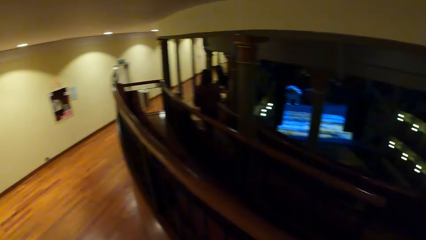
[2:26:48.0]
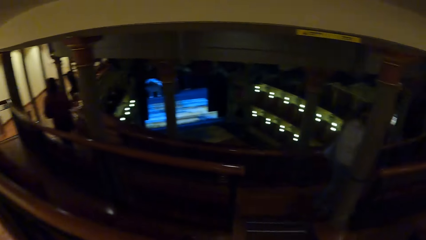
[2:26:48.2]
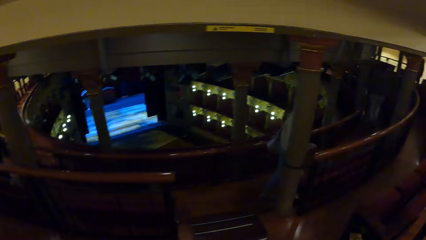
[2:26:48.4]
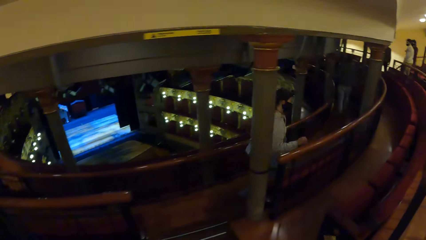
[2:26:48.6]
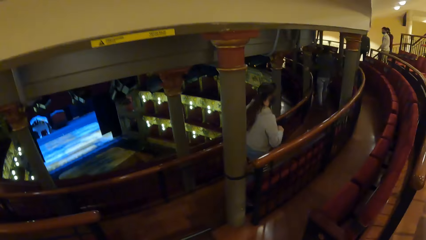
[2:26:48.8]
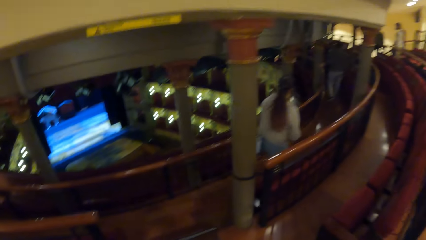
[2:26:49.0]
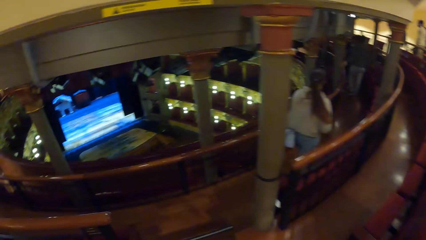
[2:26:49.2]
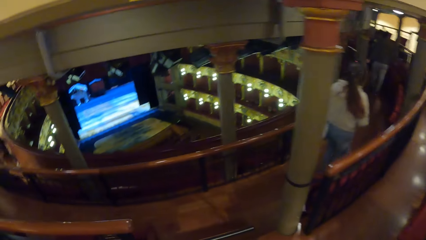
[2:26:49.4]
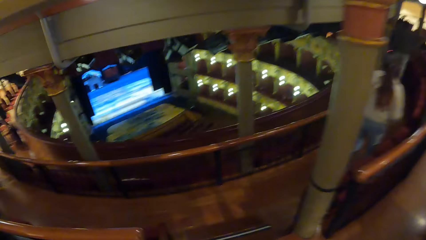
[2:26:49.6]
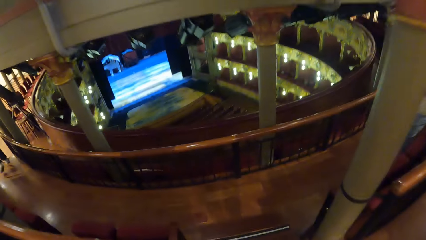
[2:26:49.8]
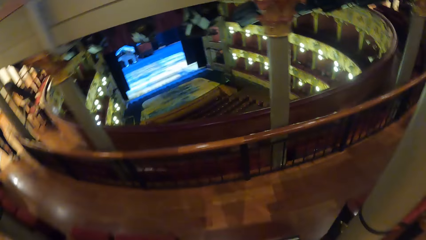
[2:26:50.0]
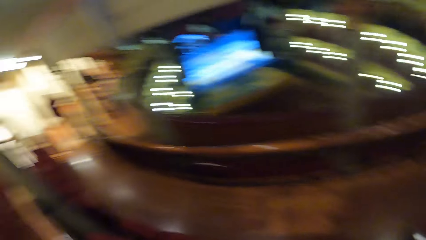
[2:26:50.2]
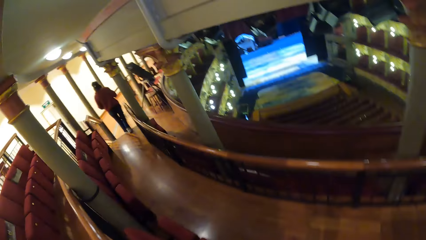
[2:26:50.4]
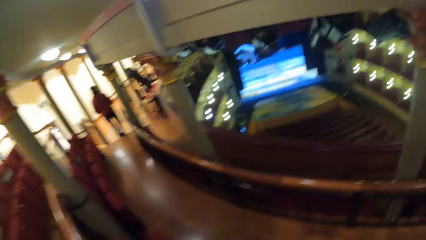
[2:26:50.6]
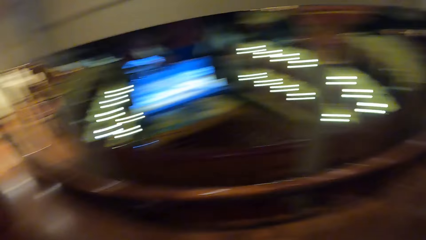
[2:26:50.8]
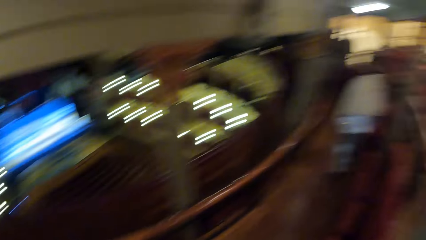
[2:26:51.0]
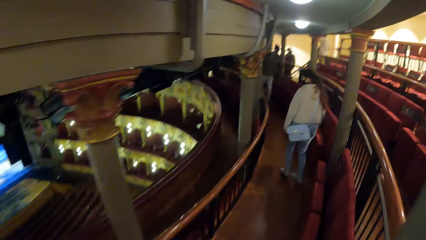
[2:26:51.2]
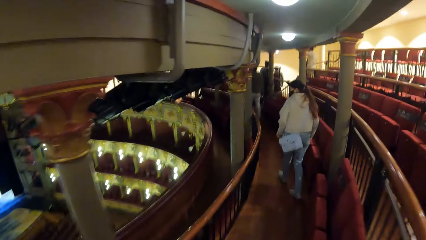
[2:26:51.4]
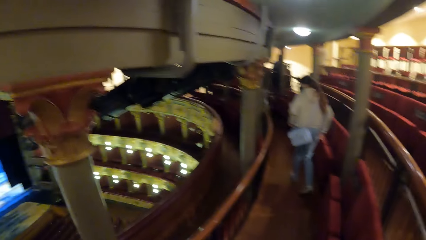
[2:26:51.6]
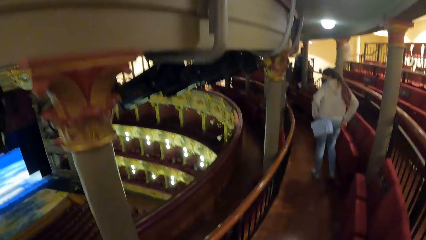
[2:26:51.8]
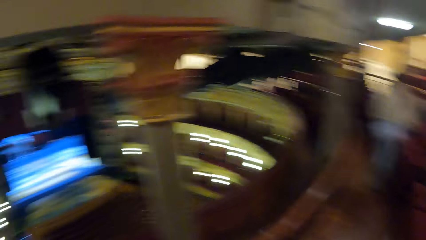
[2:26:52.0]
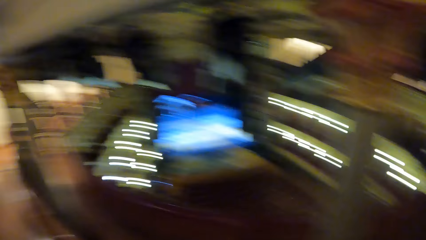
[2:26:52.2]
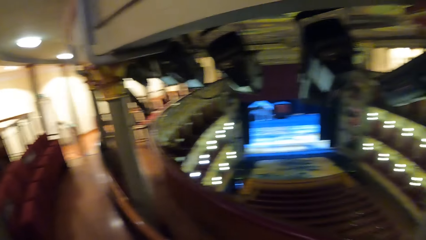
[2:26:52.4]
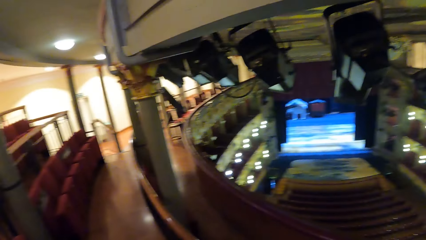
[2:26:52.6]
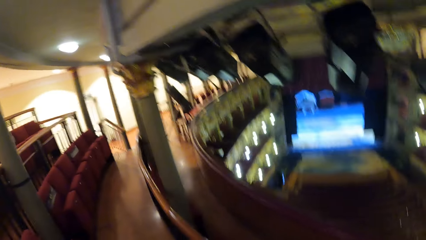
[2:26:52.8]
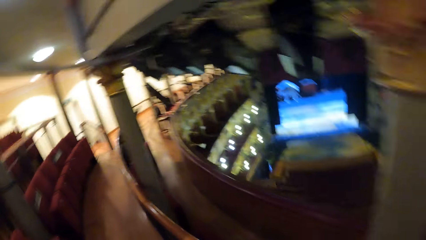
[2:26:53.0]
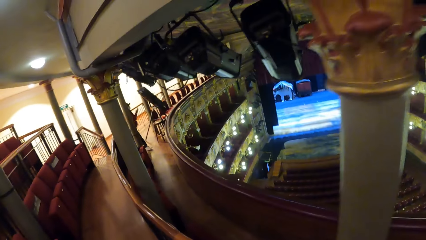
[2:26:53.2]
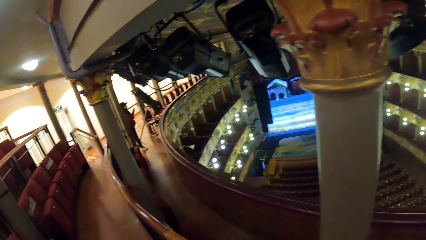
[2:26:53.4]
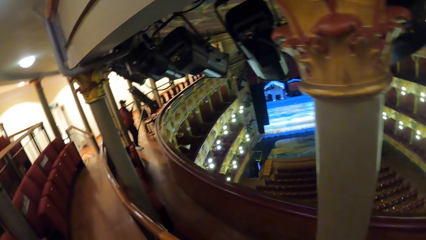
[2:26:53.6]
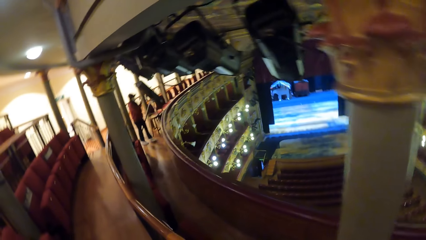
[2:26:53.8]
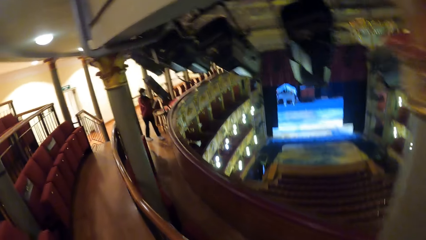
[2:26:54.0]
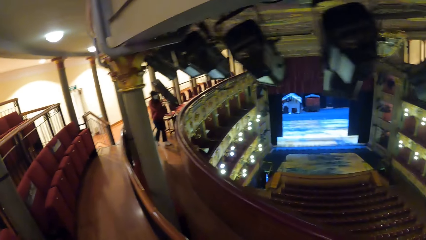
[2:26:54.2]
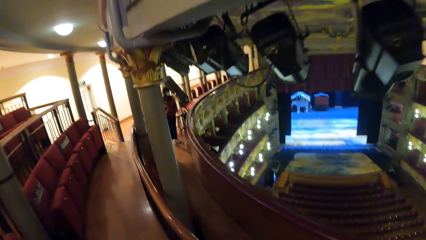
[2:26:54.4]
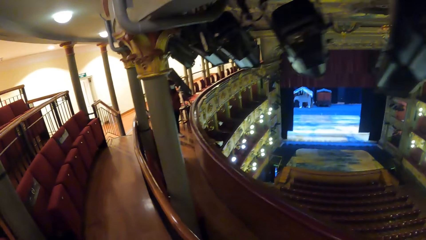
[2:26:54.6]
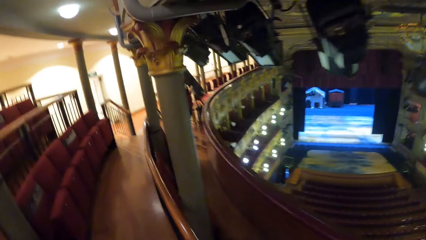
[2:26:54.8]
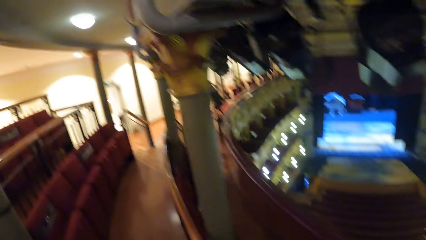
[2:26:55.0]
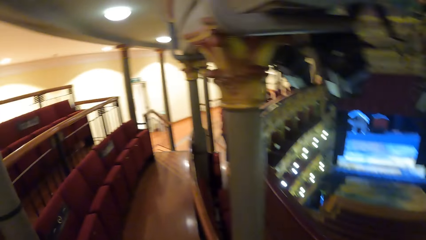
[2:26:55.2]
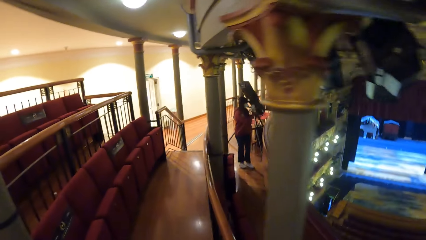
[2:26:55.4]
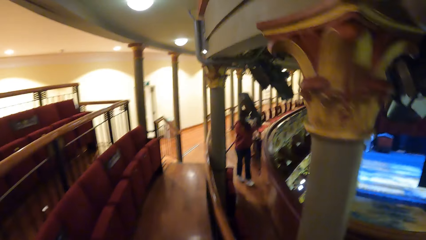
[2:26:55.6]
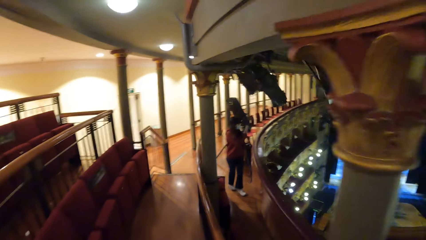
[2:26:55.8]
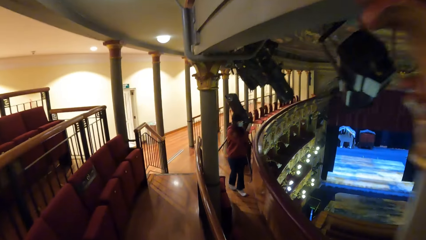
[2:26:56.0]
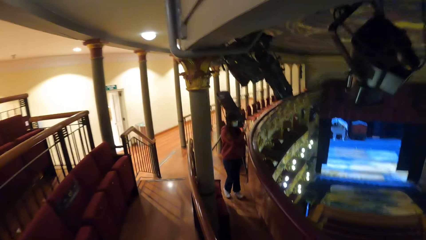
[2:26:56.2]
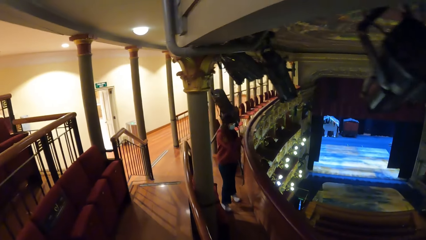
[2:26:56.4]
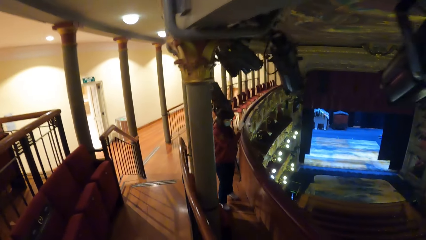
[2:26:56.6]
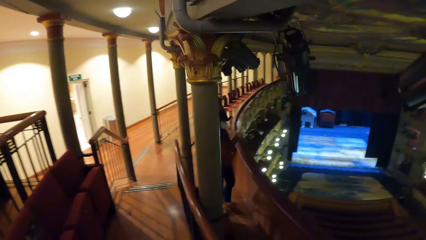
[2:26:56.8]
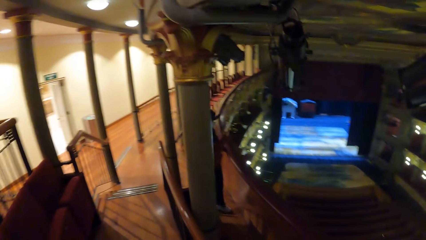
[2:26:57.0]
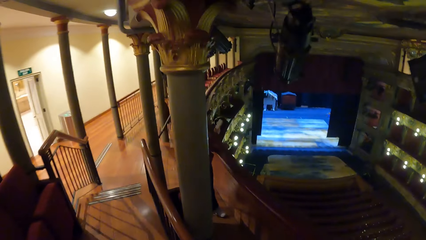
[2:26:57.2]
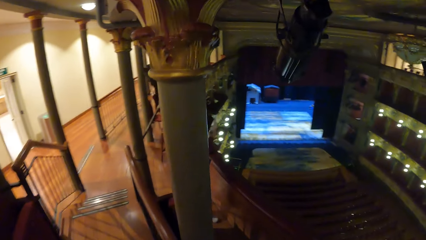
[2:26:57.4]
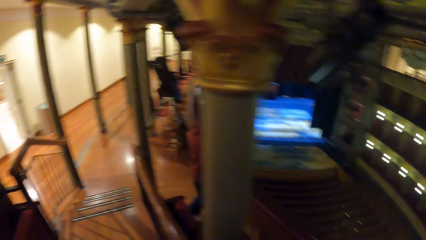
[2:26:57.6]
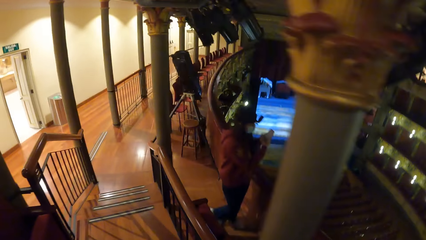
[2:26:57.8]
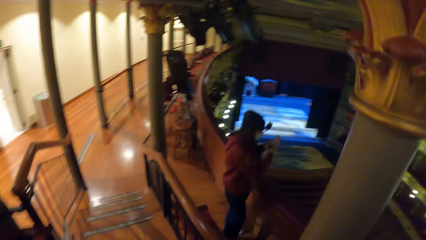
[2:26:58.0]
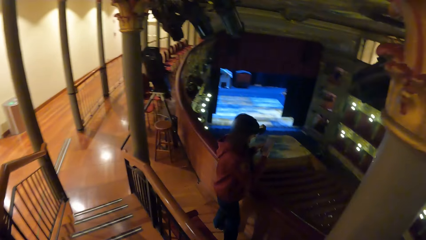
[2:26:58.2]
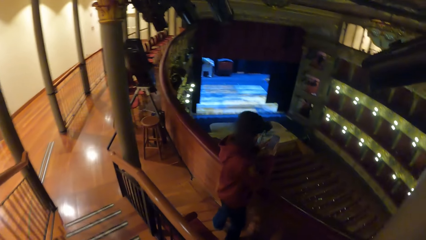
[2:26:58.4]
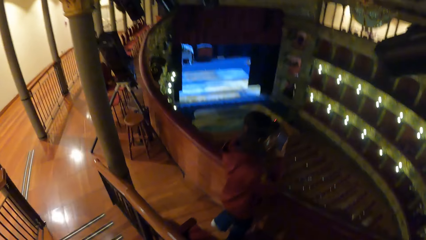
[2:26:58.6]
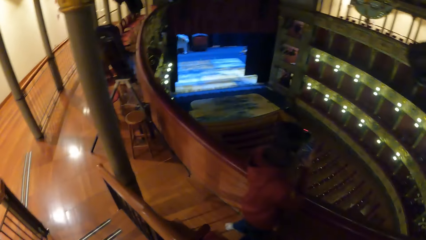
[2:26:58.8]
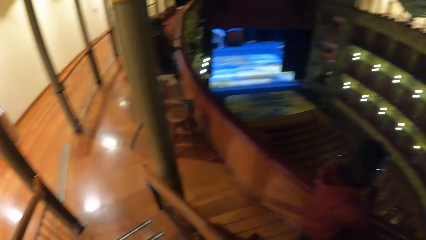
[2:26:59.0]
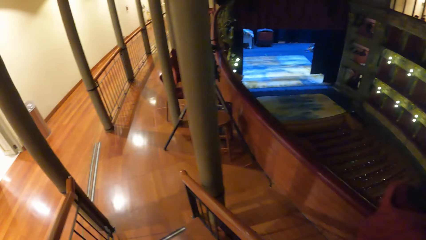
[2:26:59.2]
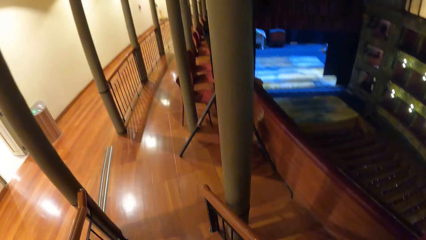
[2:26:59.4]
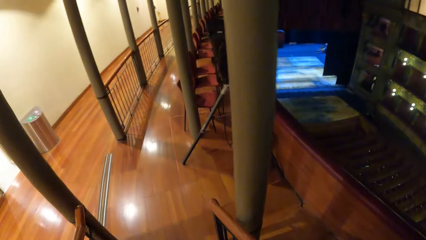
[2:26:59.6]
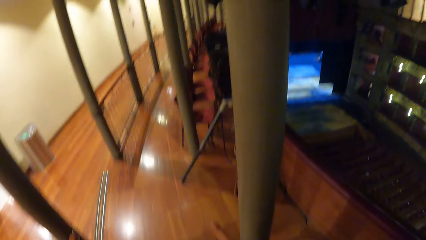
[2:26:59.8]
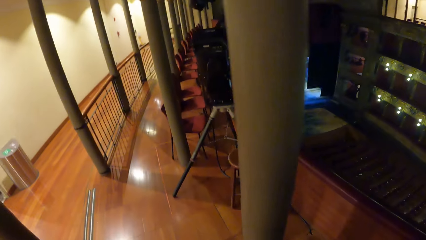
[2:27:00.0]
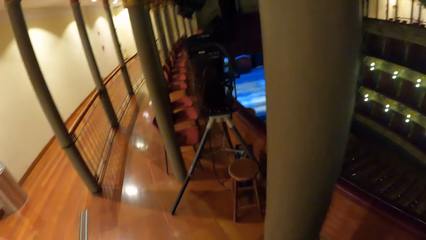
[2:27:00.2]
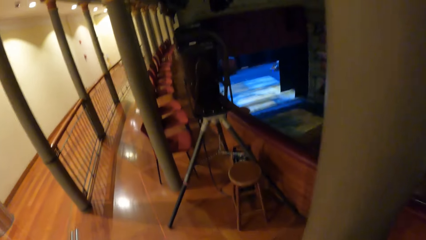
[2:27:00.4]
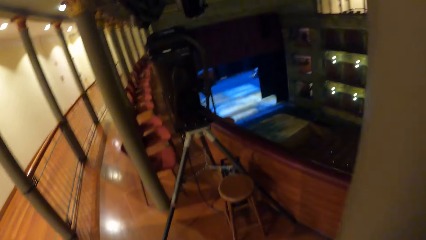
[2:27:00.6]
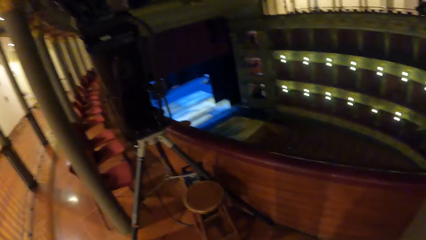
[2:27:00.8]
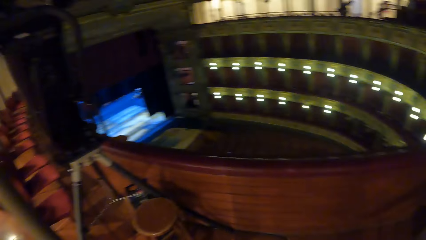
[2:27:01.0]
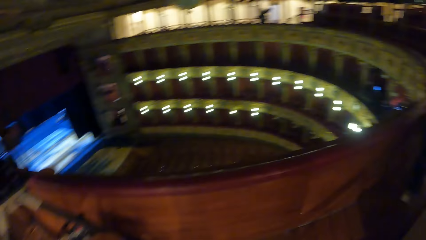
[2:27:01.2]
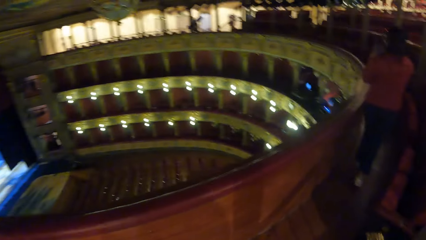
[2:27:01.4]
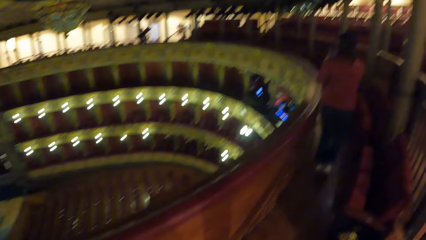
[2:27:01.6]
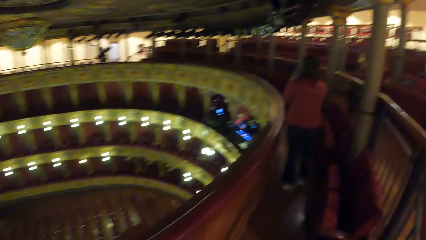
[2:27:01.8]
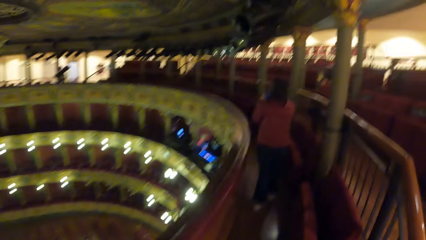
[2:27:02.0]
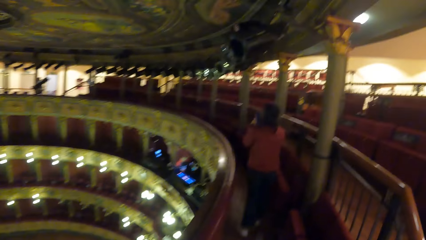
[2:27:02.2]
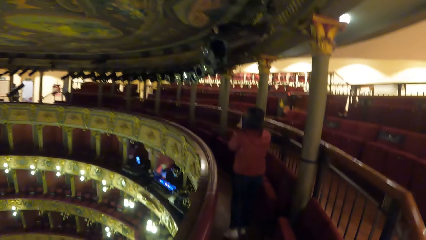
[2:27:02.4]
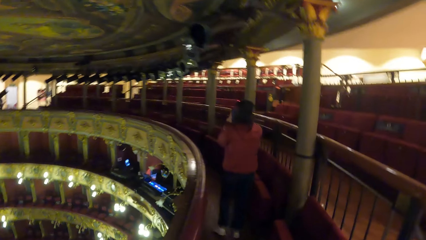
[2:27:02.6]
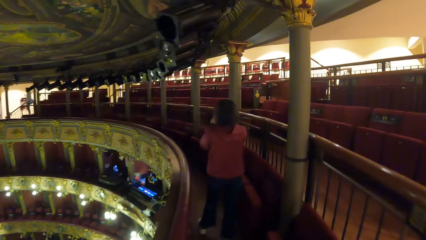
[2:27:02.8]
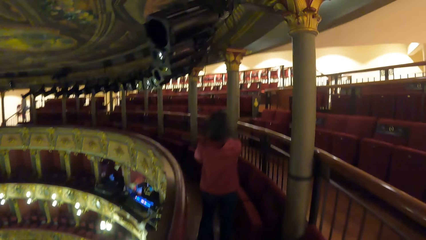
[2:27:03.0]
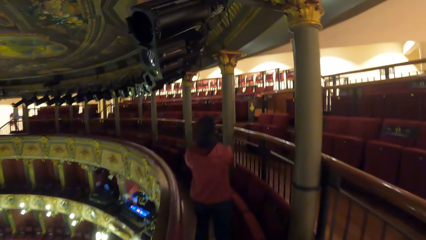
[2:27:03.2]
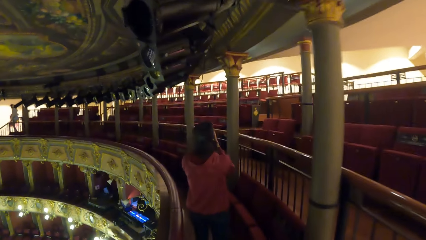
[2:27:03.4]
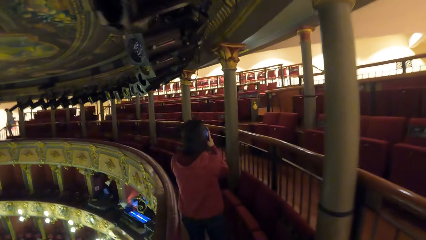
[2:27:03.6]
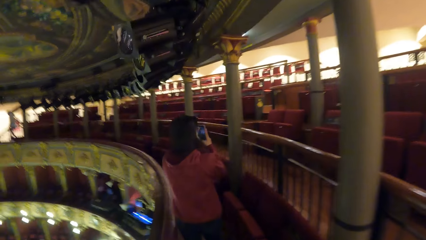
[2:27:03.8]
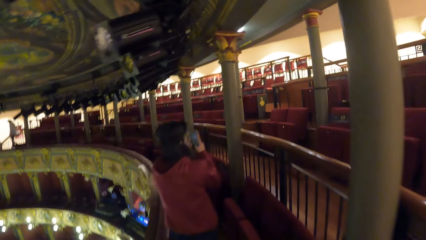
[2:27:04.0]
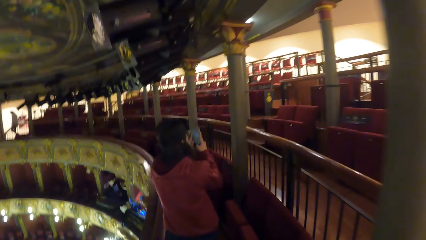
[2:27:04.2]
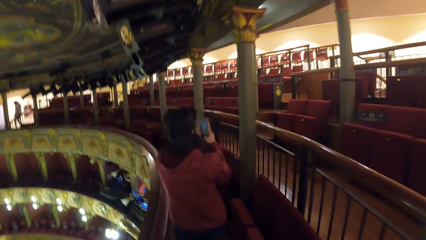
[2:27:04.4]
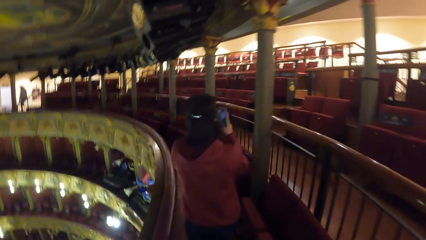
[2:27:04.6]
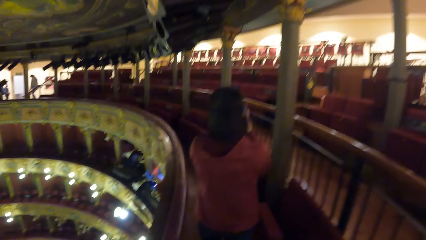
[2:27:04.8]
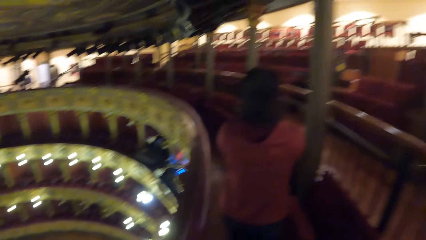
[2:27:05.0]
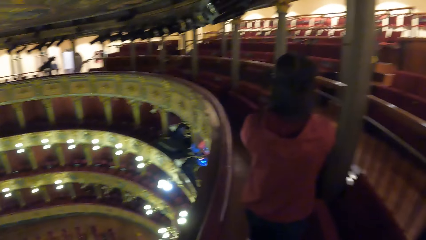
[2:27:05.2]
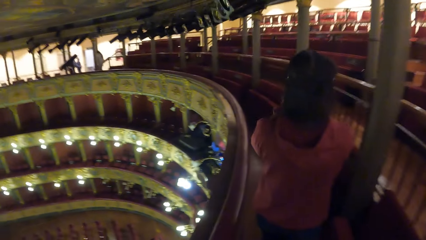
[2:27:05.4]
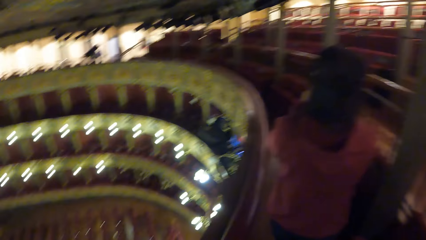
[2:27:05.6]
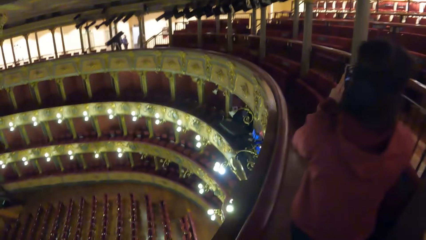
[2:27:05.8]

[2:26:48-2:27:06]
The camera wearer walks down the stairs. They look around and walk around. A woman operates a phone with her hands. The camera wearer walks down the stairs. They walk towards the woman.
